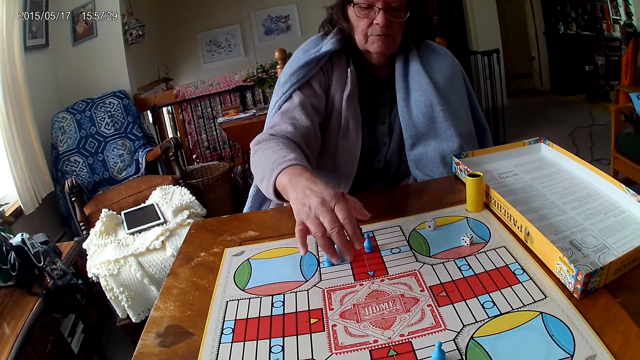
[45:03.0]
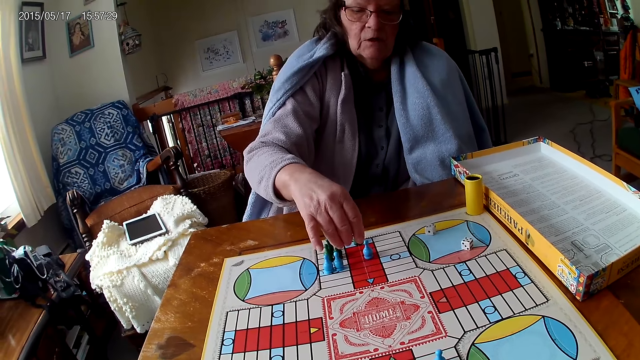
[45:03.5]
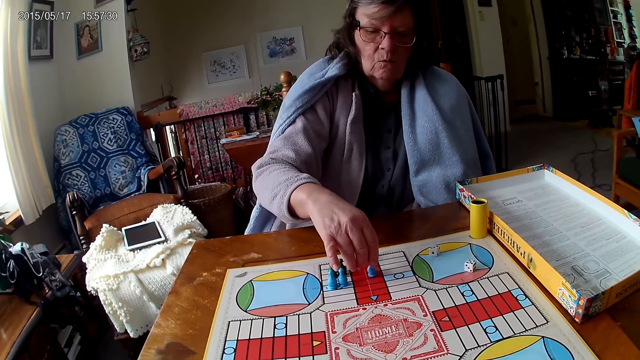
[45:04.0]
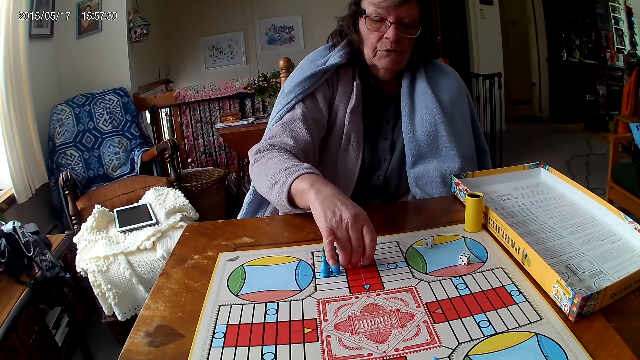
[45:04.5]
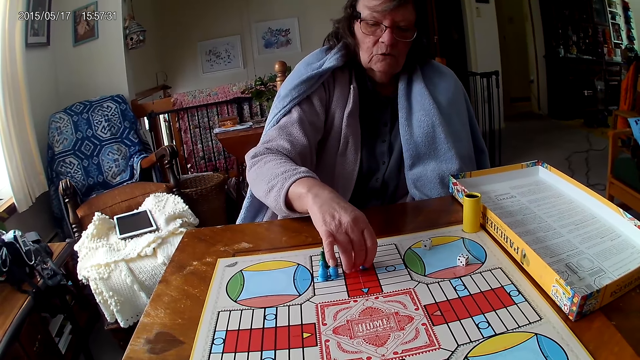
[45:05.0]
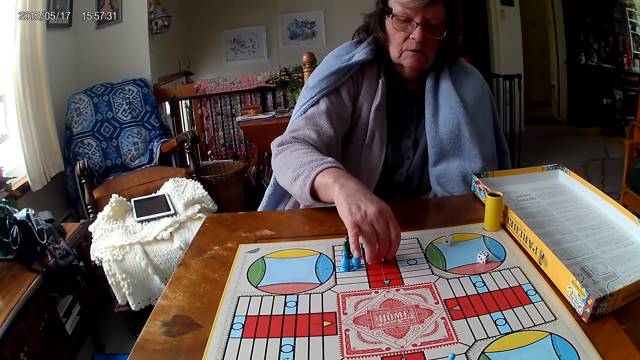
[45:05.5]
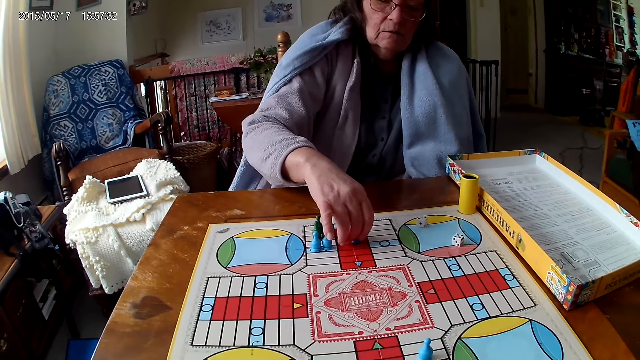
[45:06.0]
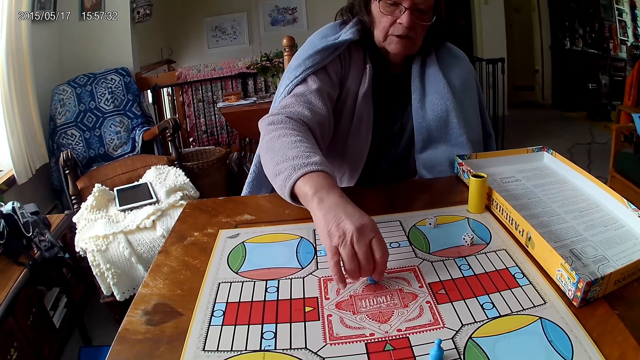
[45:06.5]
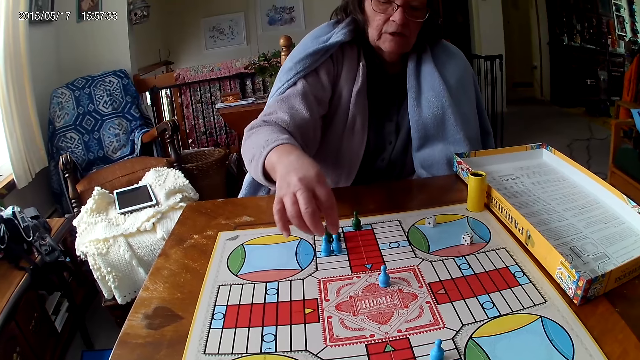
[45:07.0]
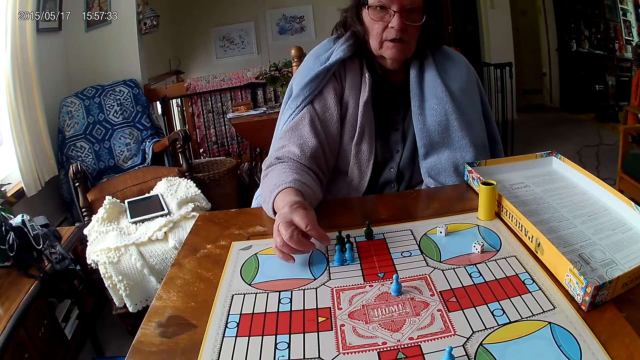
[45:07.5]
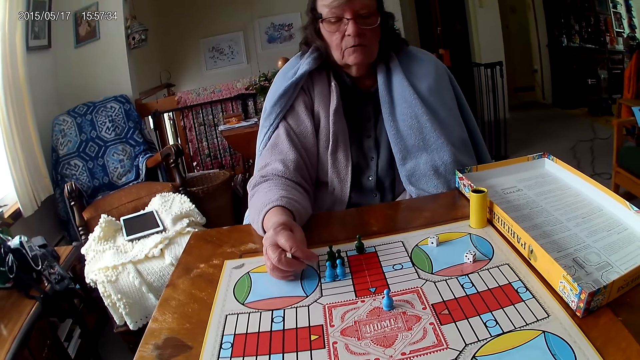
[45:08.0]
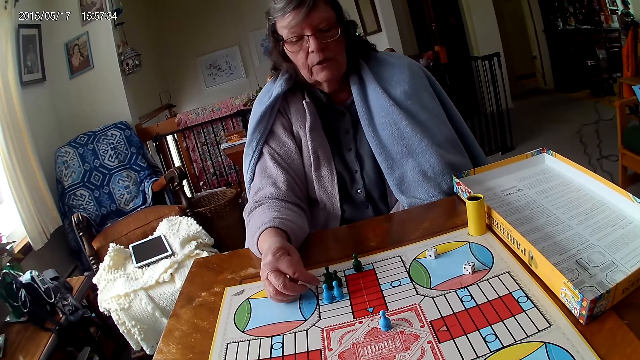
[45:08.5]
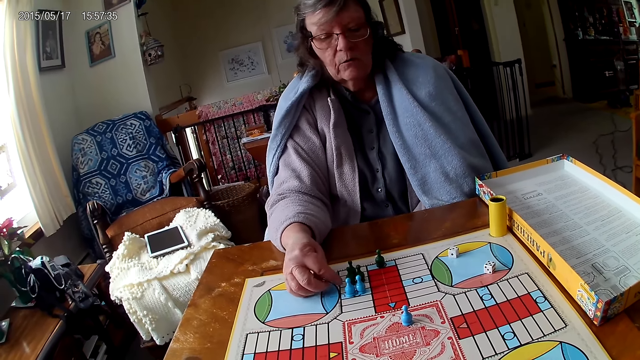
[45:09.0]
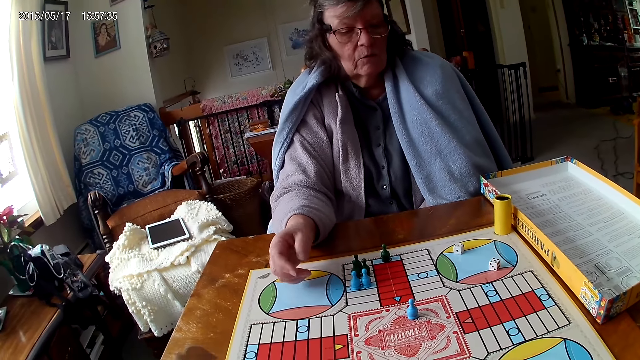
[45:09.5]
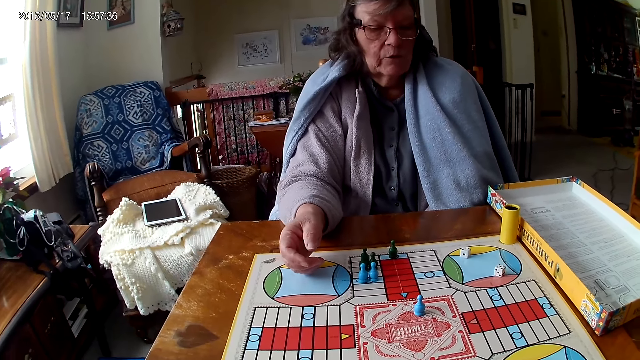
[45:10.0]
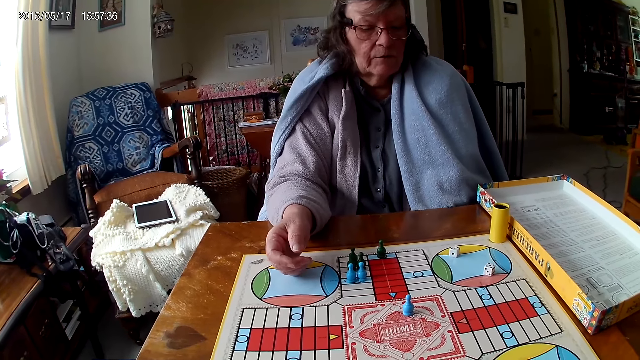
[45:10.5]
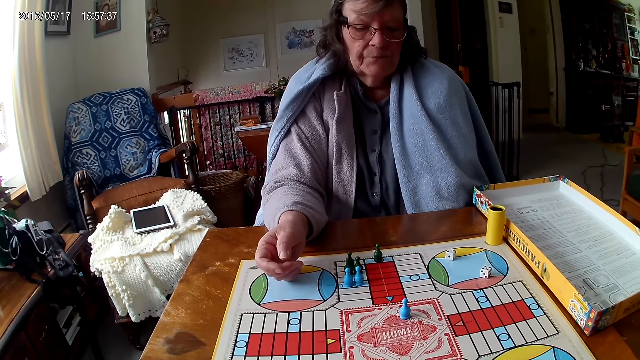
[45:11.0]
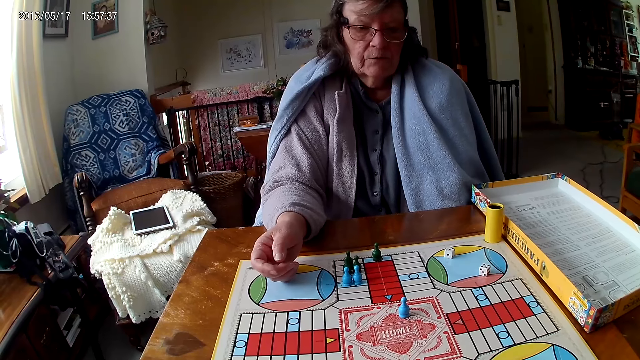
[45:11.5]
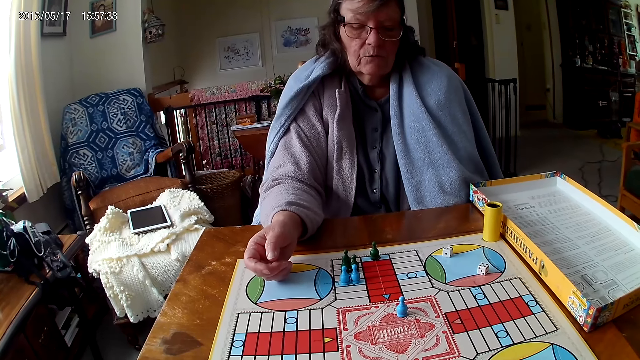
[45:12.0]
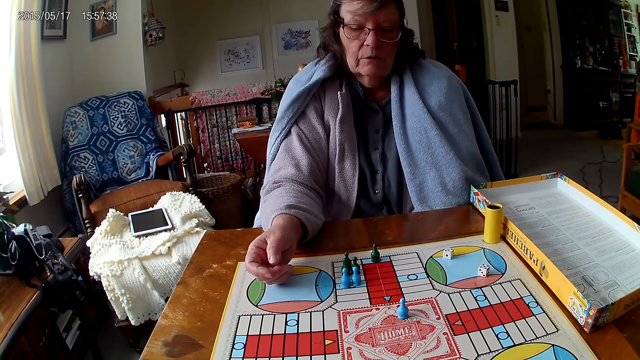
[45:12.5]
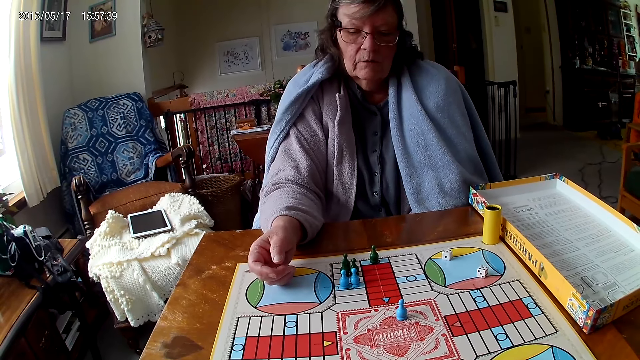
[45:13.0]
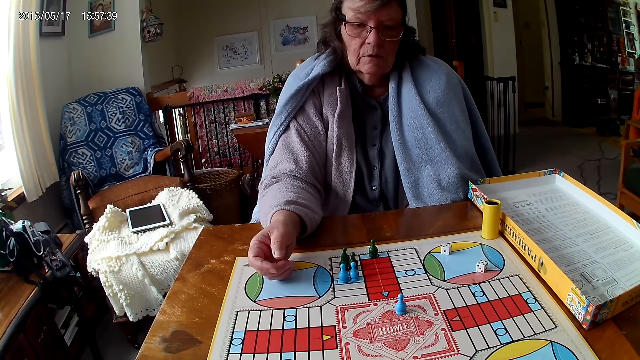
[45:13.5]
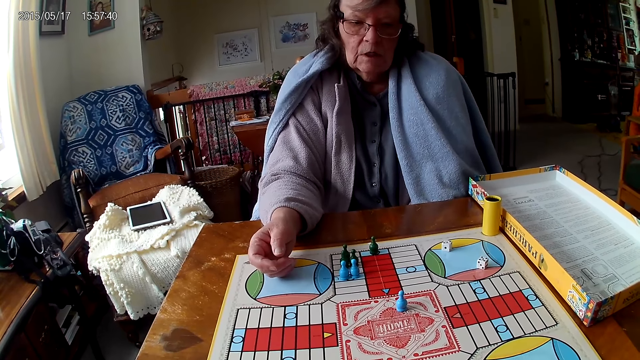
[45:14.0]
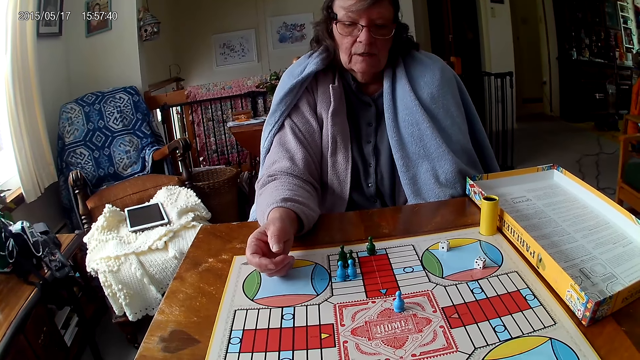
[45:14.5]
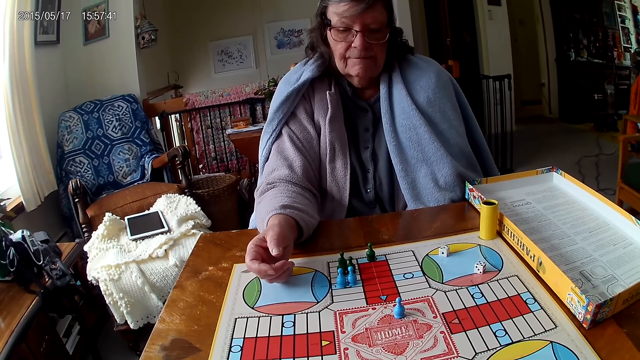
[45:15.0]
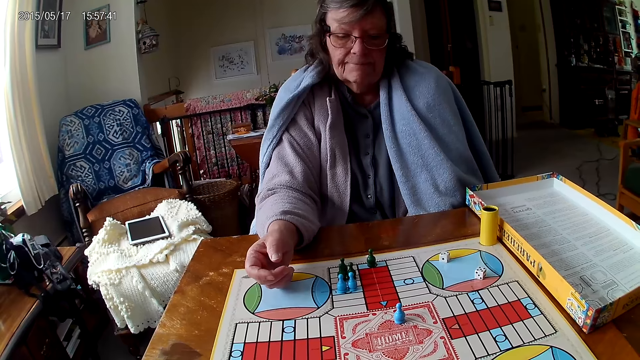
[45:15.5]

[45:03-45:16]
A woman moves a piece on the Ludo board with her right hand. She talks. She stares at the game.

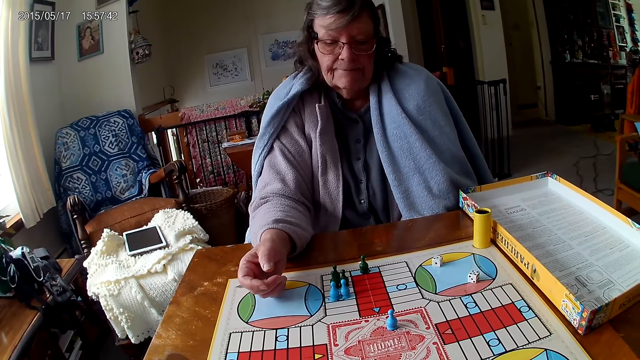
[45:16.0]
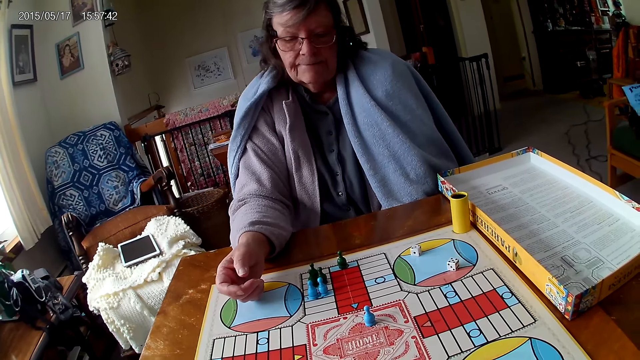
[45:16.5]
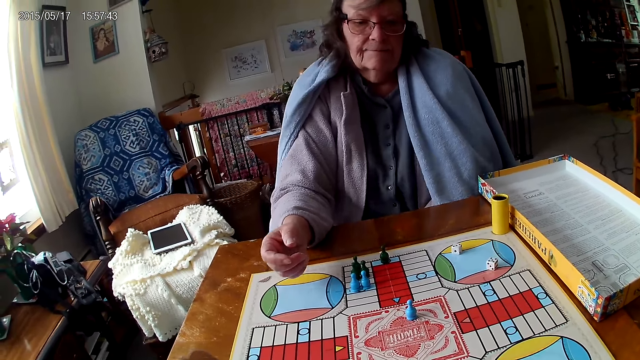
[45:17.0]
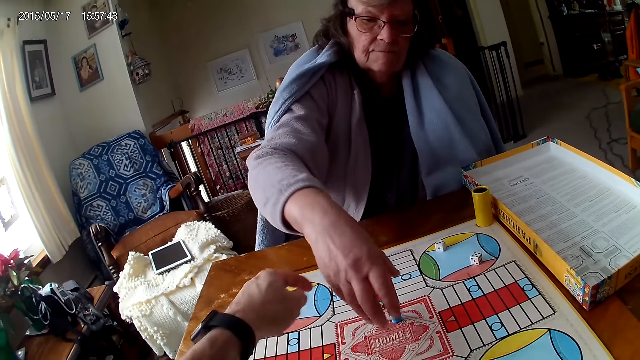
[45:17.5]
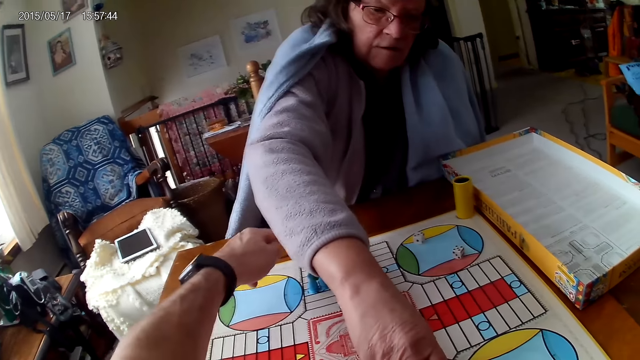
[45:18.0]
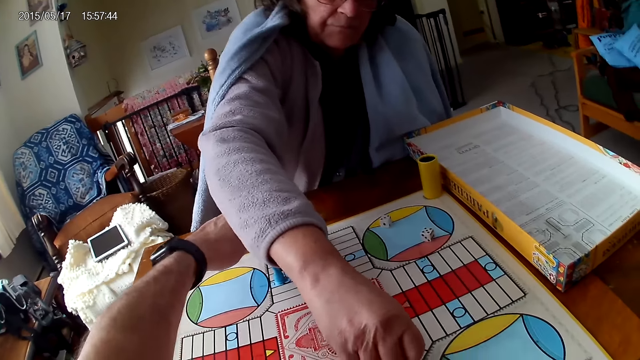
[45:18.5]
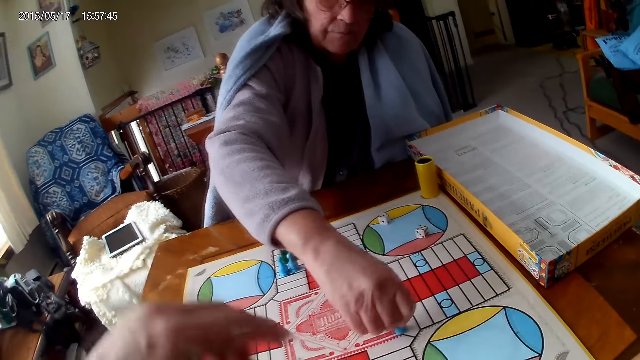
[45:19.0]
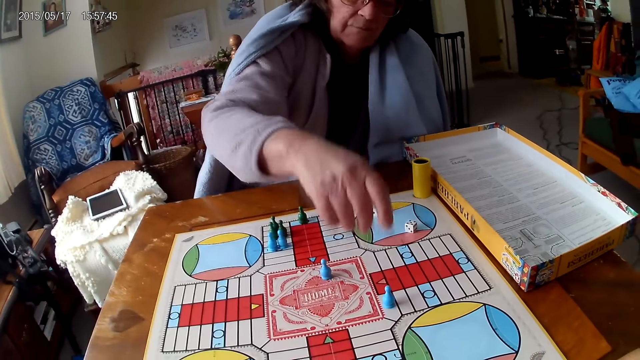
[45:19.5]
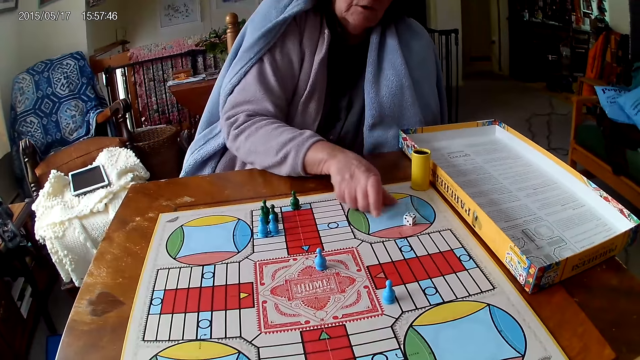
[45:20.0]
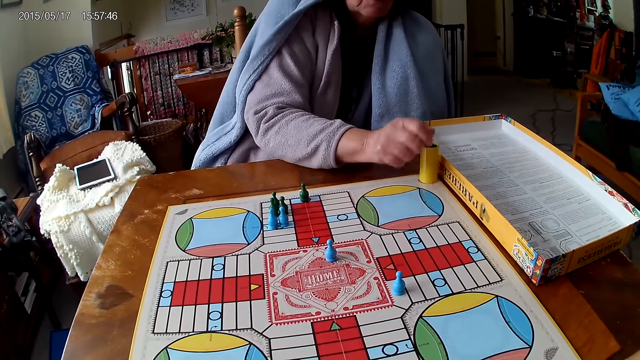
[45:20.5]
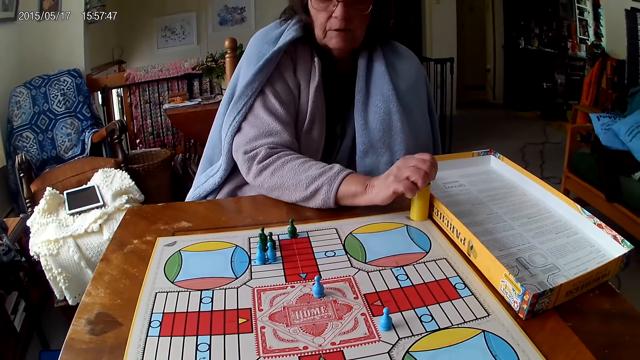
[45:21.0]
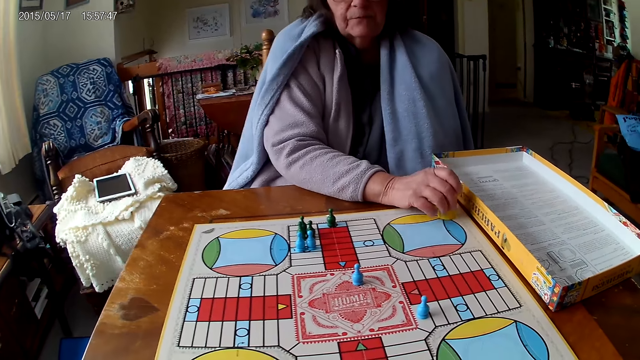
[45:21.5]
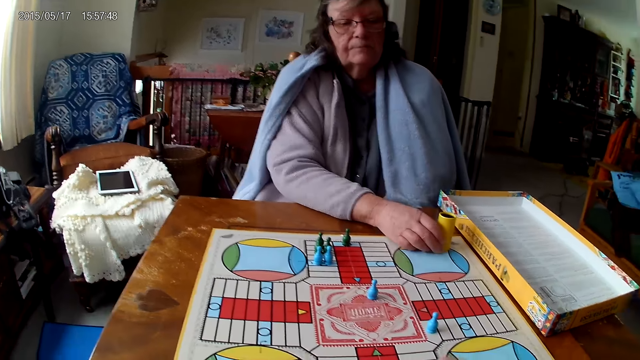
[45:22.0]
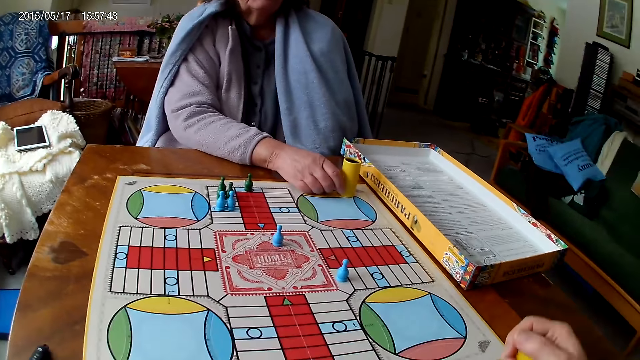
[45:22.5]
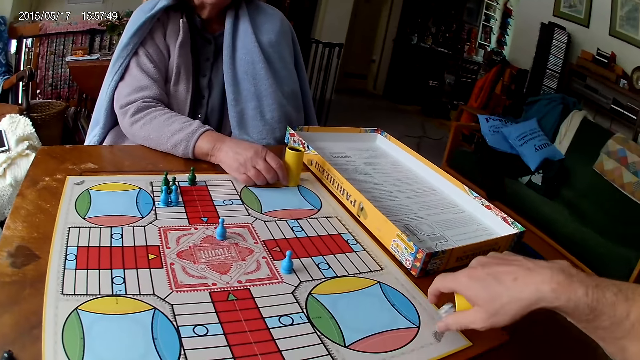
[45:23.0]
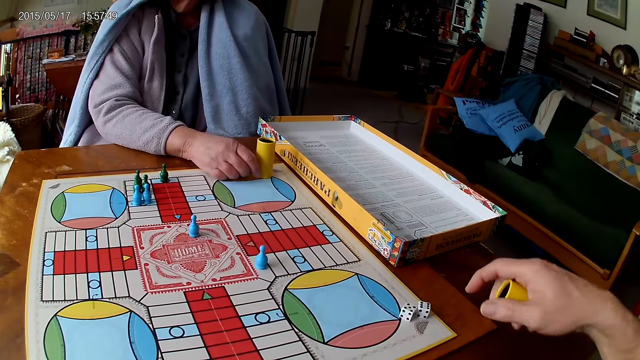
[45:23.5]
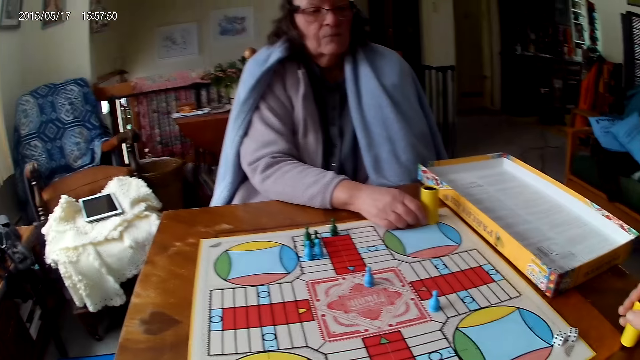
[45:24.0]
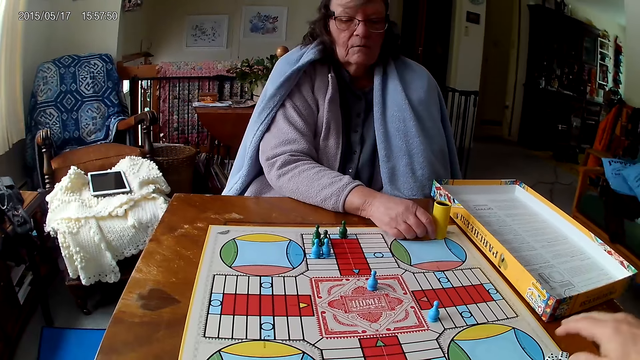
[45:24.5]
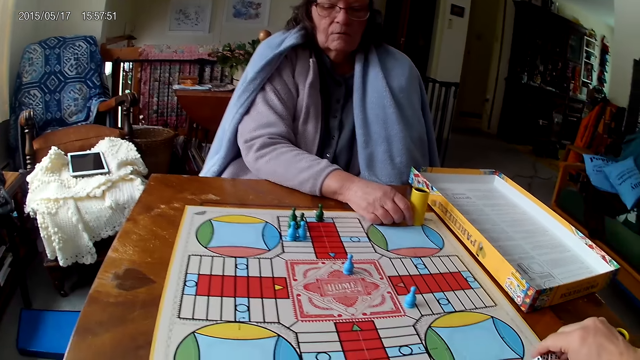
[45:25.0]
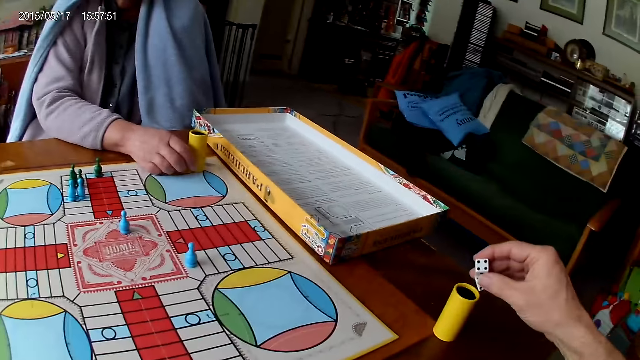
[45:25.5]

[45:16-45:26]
The camera wearer plays the dice. A woman moves another piece on the Ludo board with her right hand. The camera wearer picks the dice. The woman picks her dice from the Ludo board with her right hand, drops the dice into her container, and holds her container with her right hand. The camera wearer shakes his container with his right hand. A man spins the dice. The camera wearer drops the dice in his container on the table. He drops his container on the table with his right hand. The man picks the dice. The camera wearer picks his dice from the Ludo board with his right hand.
